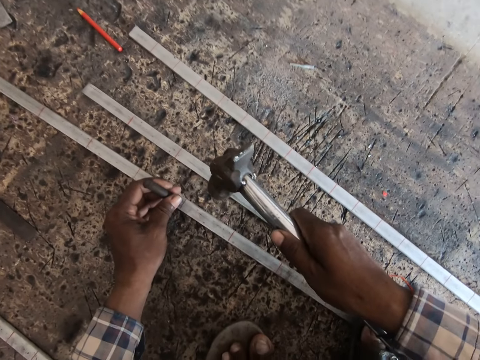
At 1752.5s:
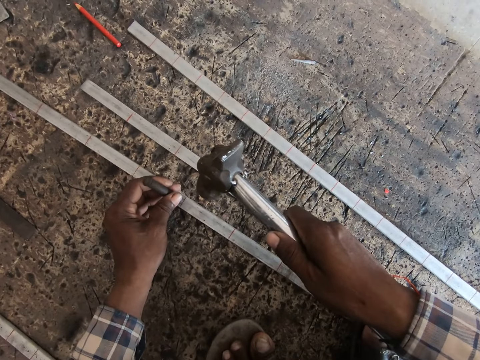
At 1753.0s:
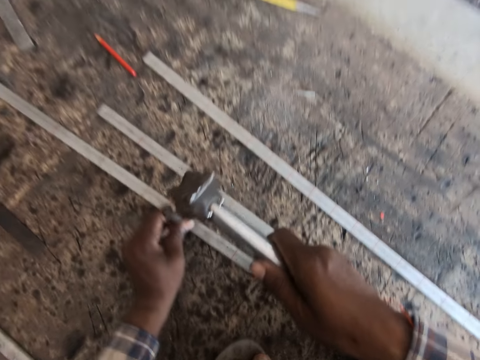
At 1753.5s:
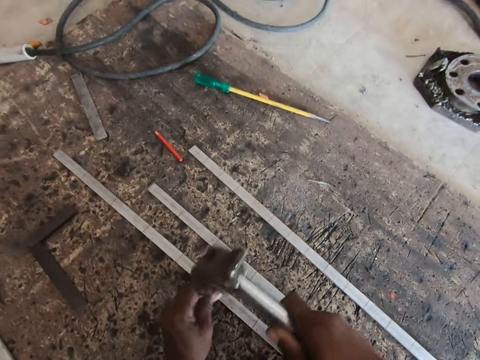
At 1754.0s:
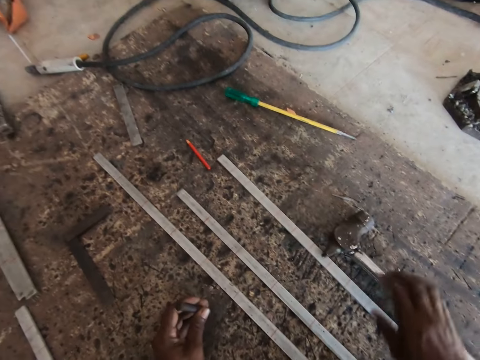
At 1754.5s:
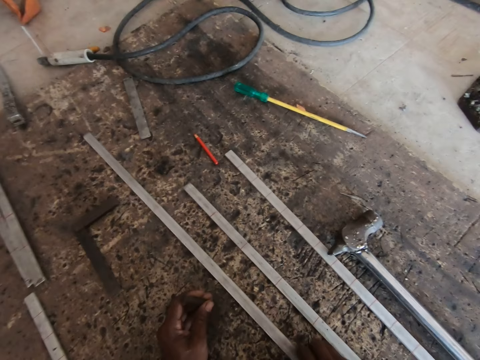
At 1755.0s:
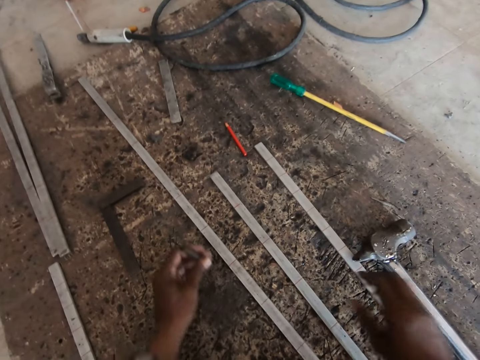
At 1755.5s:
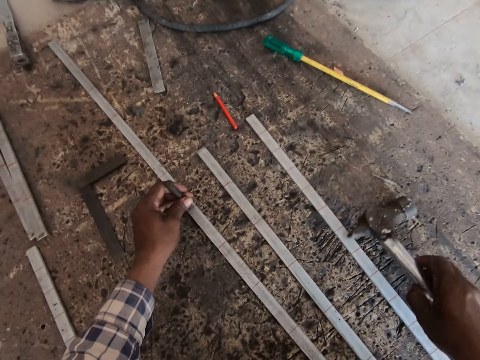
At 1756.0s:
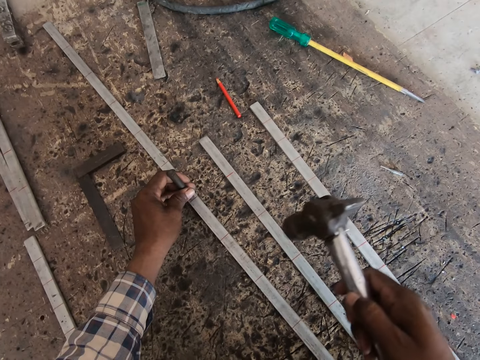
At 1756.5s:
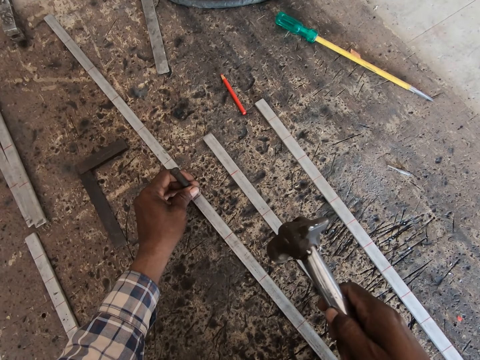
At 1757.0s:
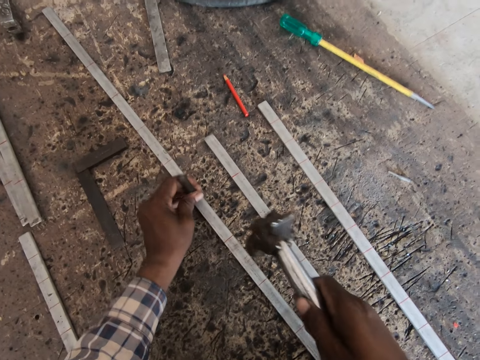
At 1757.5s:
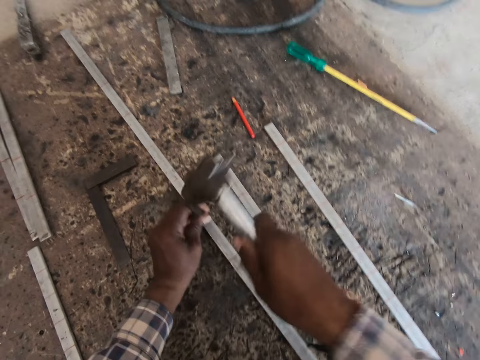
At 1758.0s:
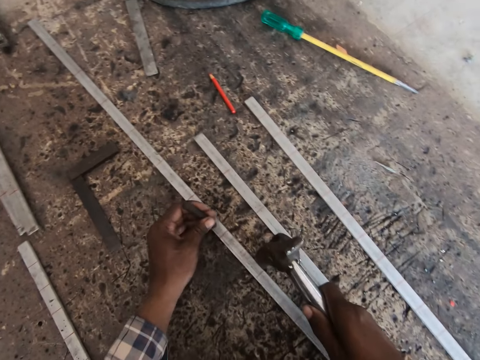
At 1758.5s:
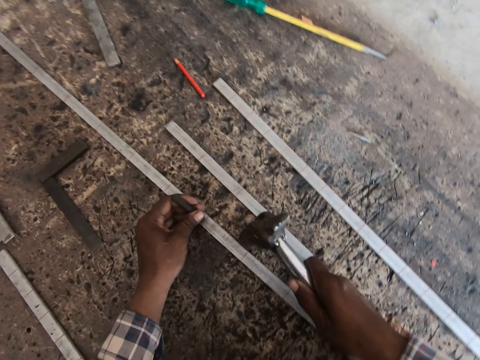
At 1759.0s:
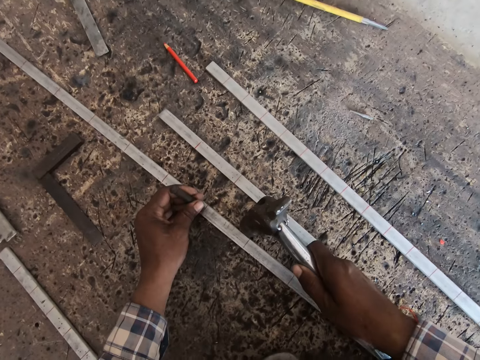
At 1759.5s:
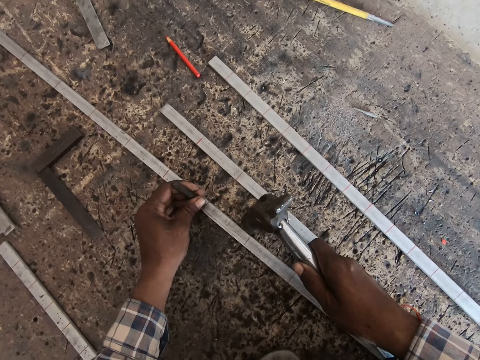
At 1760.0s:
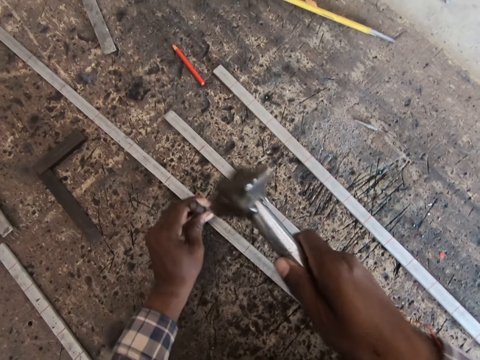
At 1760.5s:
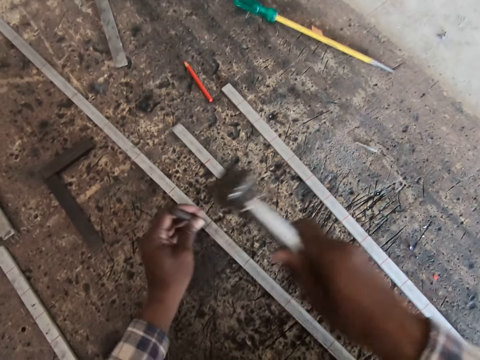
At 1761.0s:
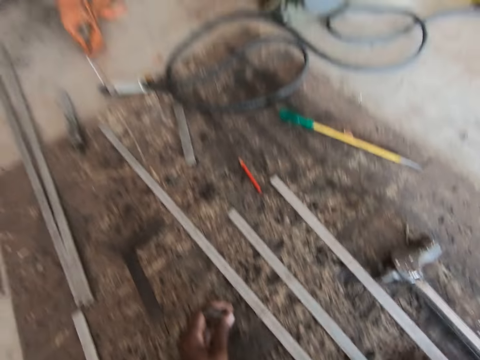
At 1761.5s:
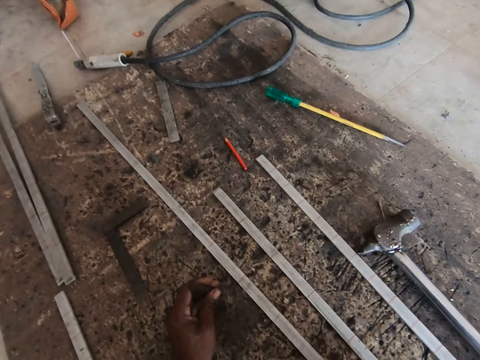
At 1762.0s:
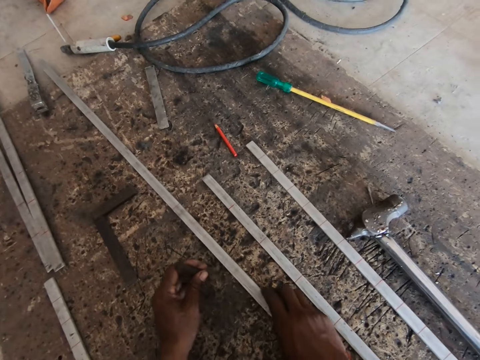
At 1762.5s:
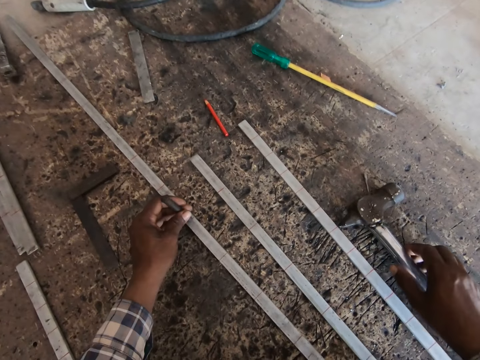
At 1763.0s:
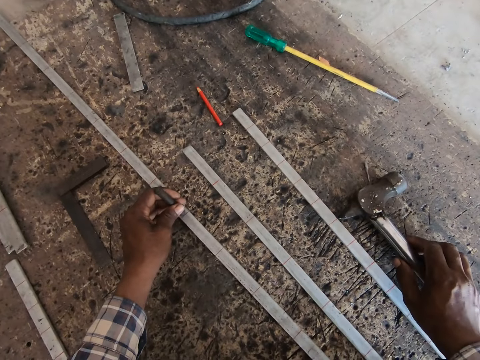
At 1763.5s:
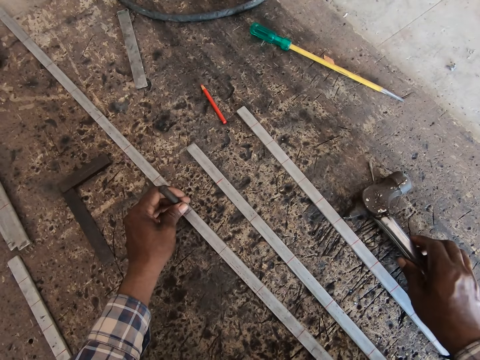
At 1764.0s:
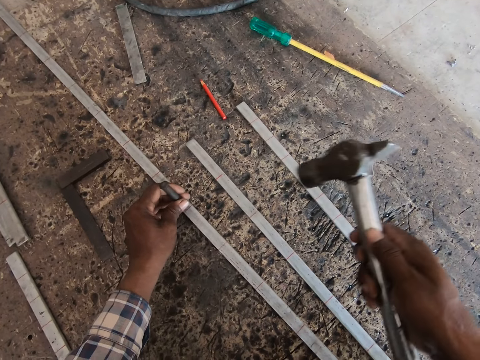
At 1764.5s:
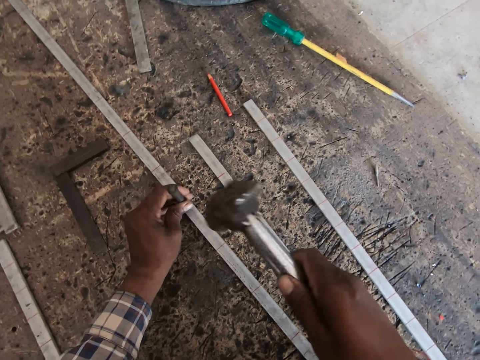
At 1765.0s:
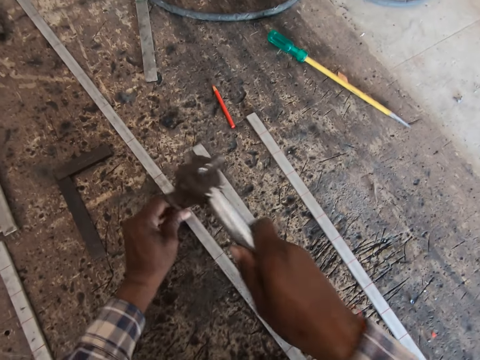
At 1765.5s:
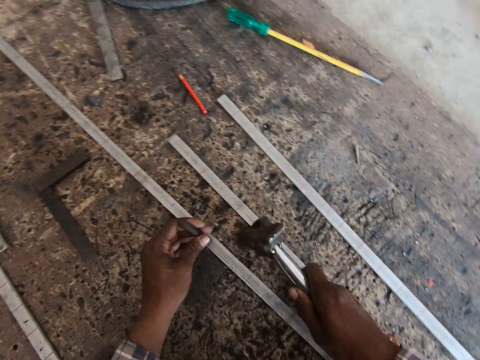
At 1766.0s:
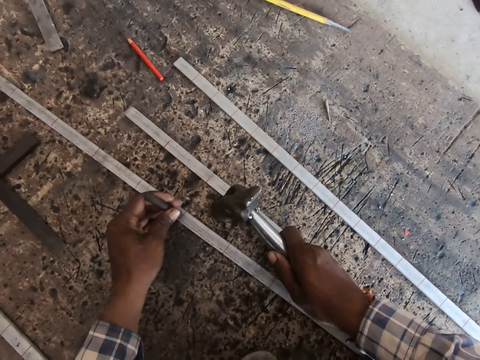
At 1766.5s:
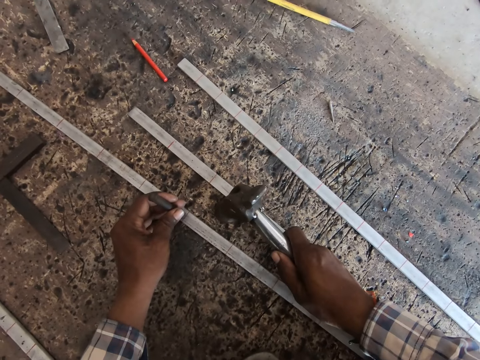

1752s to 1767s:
The camera wearer places the nail on the iron rod. He hits the nail with the hammer. He drops the hammer on the floor with his right hand. He moves the metal rod on the floor with his right hand. He picks up the hammer on the floor with his right hand. He places the nail on the iron rod. He marks the metal rod with the hammer and chisel in his hands. He hits the nail with the hammer. He places the nail on the iron rod. He hits the nail with the hammer. He drops the hammer on the floor with his right hand. He moves the metal rod on the floor with his right hand. He places the chisel on the metal rod with his left hand. He picks up the hammer on the floor with his right hand. He marks the metal rod with the hammer and chisel in his hands. He hits the nail with the hammer.

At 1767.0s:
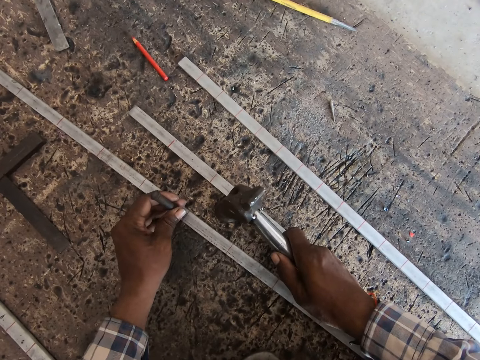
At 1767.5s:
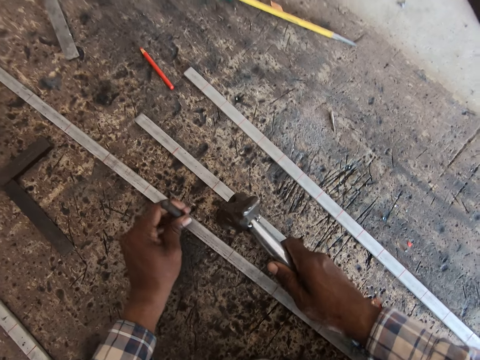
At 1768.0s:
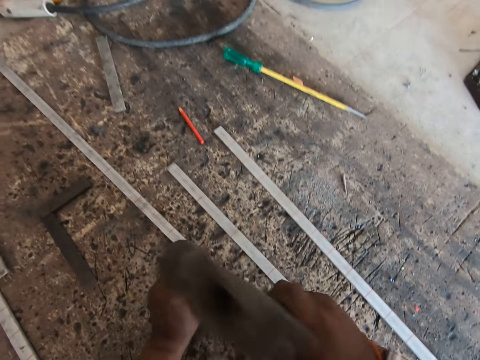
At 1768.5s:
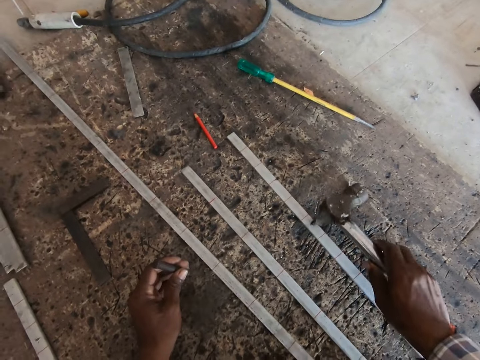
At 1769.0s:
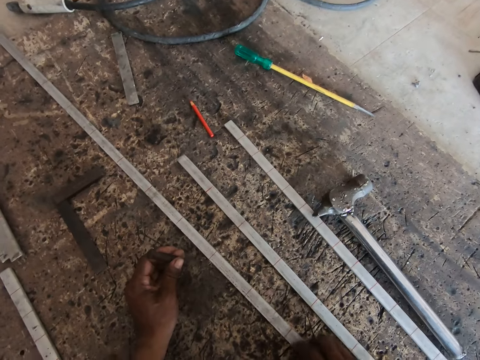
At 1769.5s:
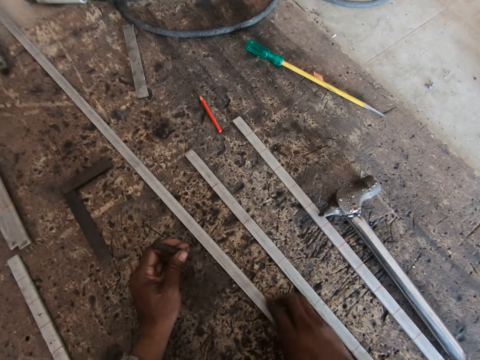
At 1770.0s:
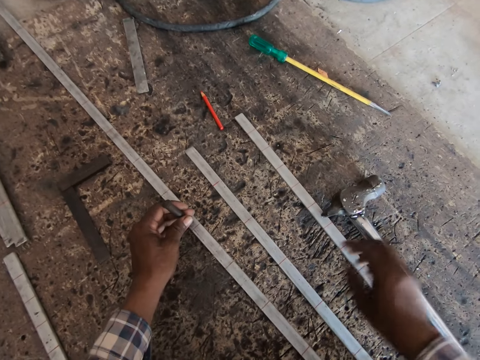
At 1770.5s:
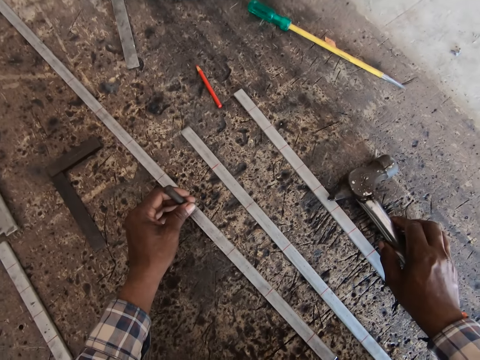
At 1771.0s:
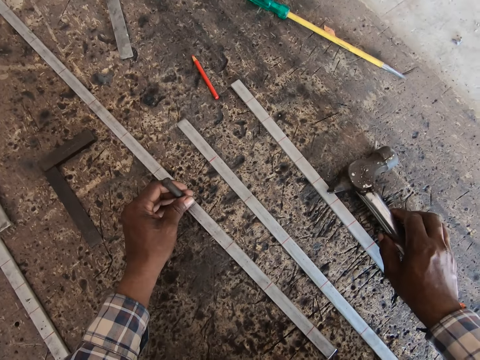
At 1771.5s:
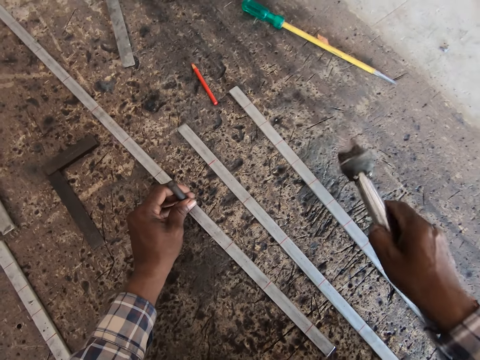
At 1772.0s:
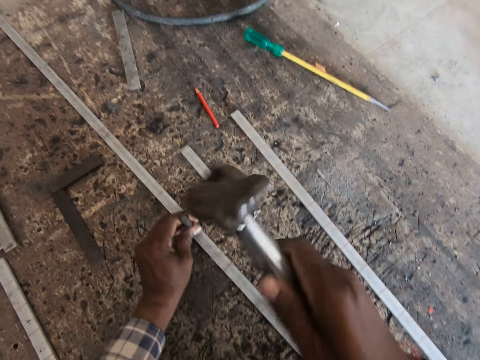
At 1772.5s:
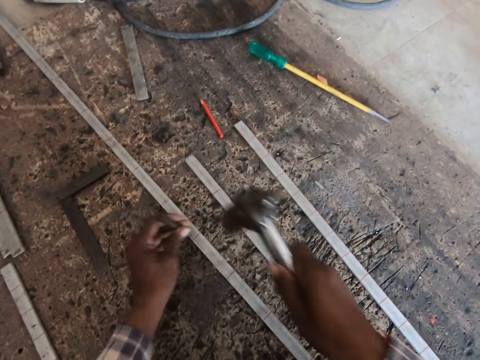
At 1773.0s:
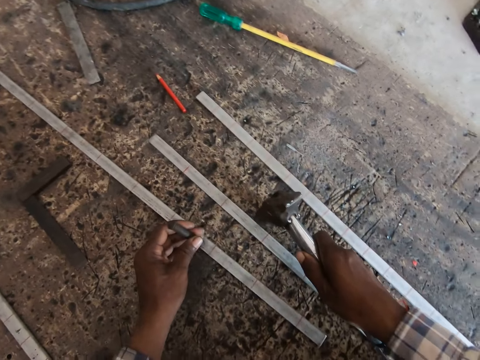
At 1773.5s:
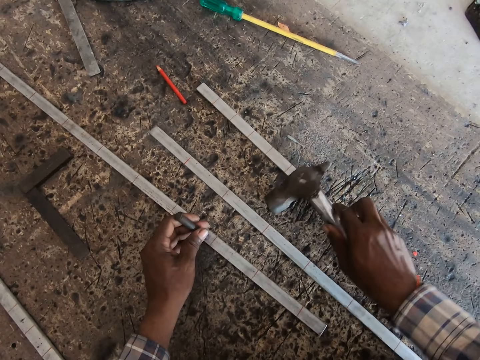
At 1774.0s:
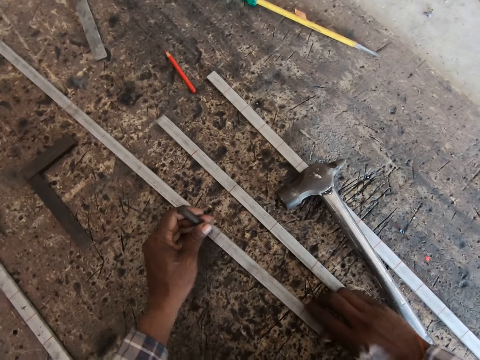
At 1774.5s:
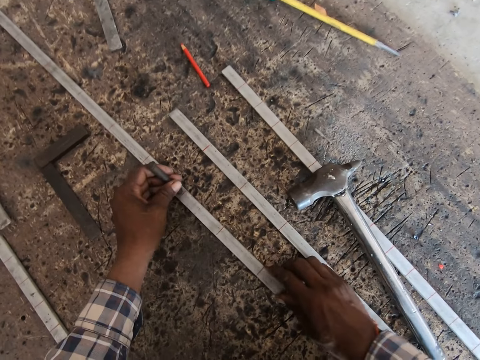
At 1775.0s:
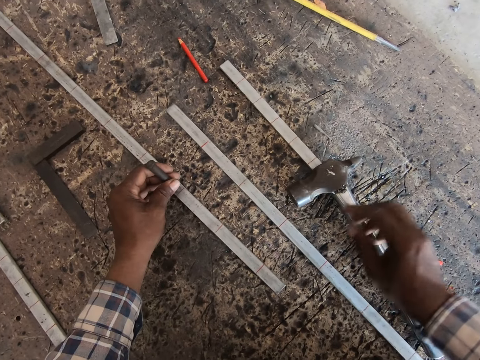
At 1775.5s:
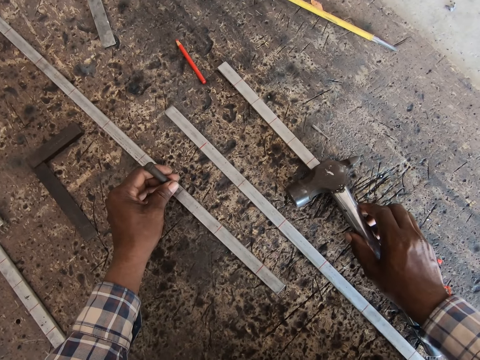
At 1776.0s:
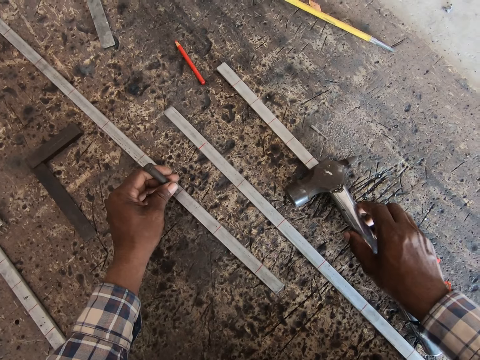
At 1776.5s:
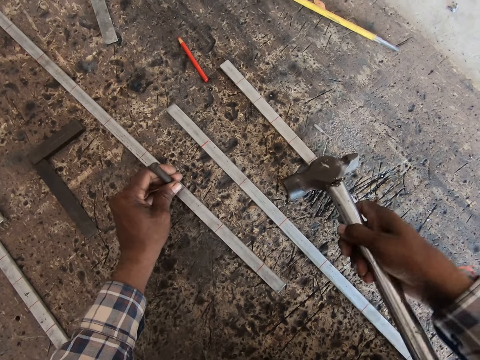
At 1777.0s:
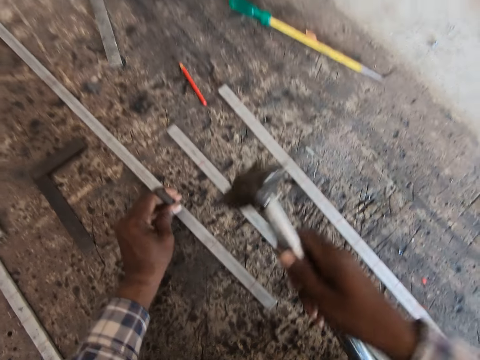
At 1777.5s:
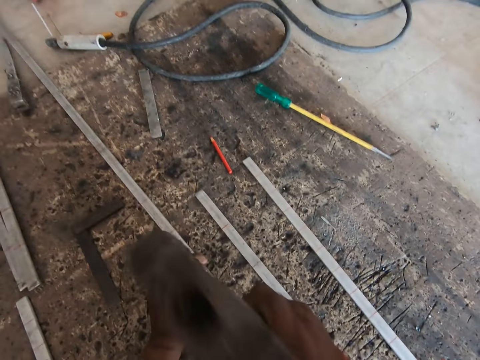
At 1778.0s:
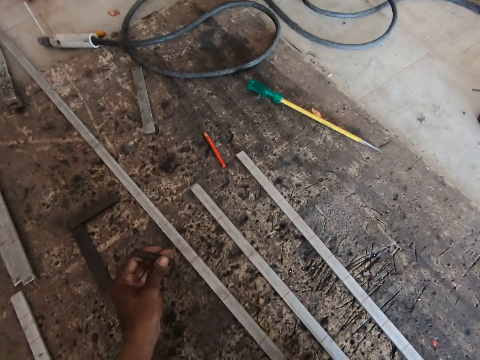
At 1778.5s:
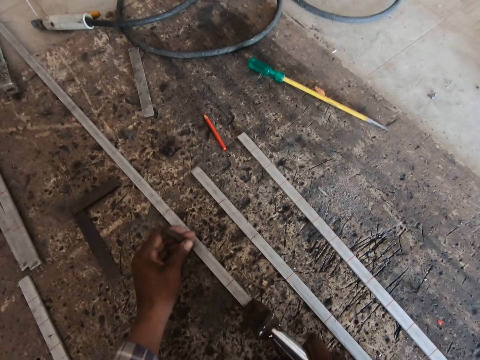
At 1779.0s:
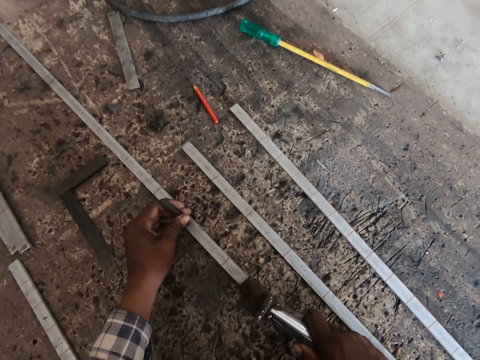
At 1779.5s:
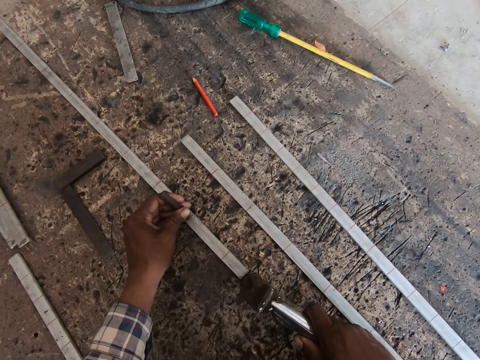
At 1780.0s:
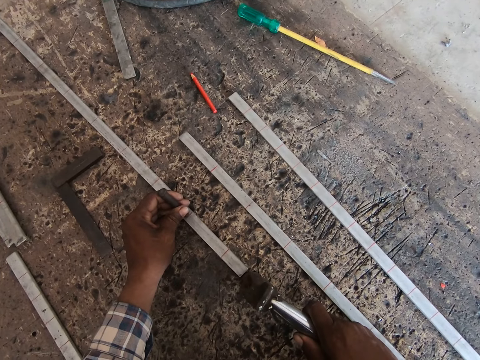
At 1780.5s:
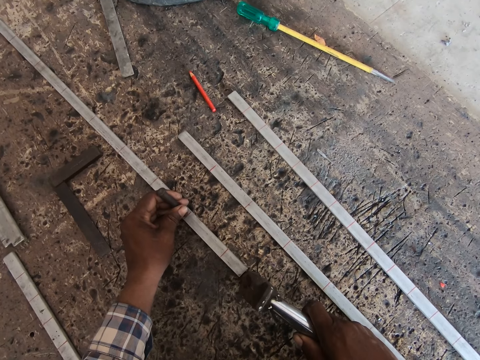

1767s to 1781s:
The camera wearer places the nail on the iron rod. He hits the nail with the hammer. He drops the hammer on the floor with his right hand. He moves the metal rod on the floor with his right hand. He places the chisel on the metal rod with his left hand. He picks up the hammer on the floor with his right hand. He marks the metal rod with the hammer and chisel in his hands. He hits the nail with the hammer. He drops the hammer on the floor with his right hand. He moves the metal rod on the floor with his right hand. He picks up the hammer on the floor with his right hand. He places the nail on the iron rod. He marks the metal rod with the hammer and chisel in his hands. He hits the nail with the hammer.
